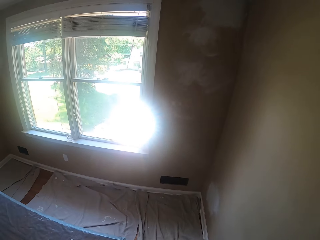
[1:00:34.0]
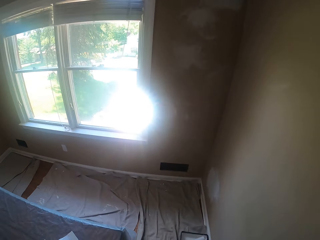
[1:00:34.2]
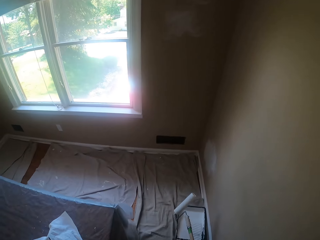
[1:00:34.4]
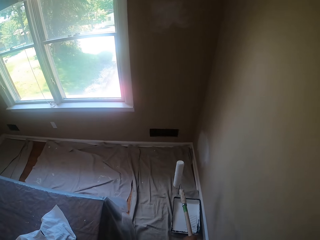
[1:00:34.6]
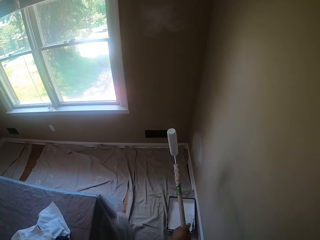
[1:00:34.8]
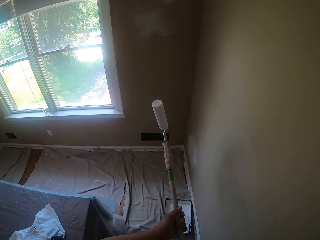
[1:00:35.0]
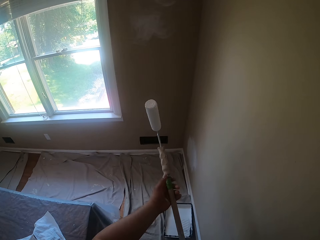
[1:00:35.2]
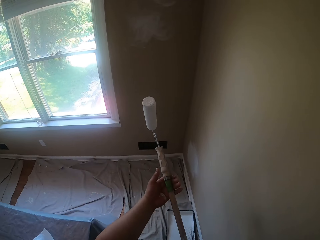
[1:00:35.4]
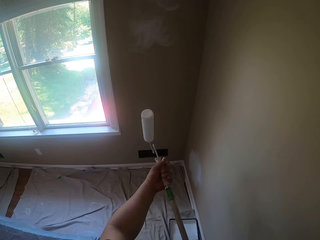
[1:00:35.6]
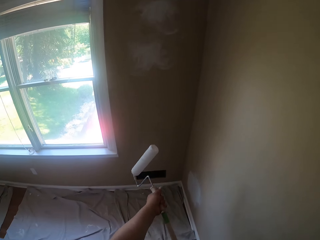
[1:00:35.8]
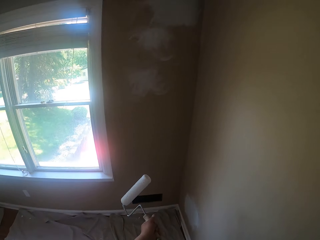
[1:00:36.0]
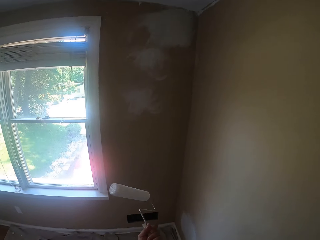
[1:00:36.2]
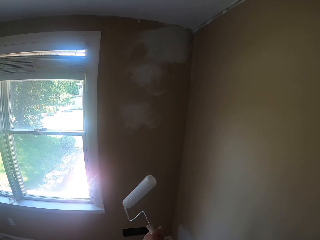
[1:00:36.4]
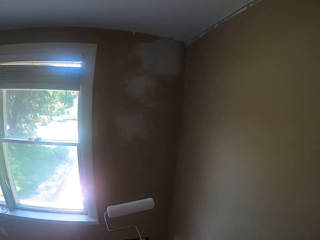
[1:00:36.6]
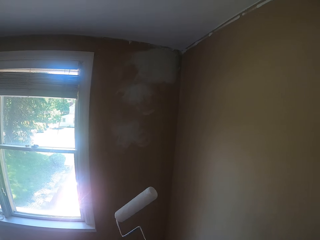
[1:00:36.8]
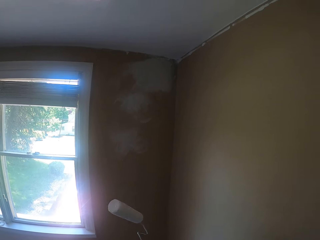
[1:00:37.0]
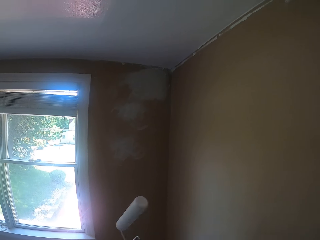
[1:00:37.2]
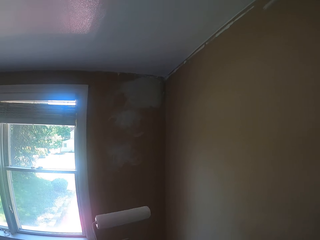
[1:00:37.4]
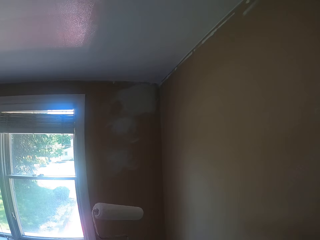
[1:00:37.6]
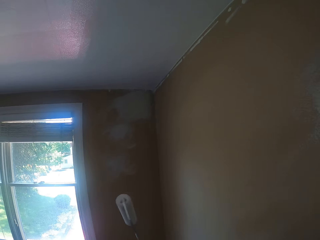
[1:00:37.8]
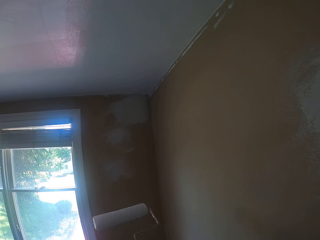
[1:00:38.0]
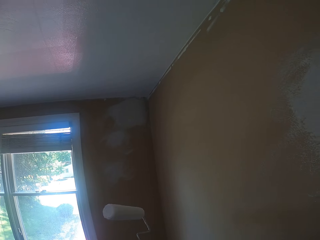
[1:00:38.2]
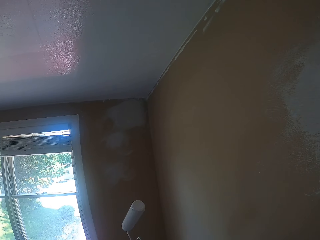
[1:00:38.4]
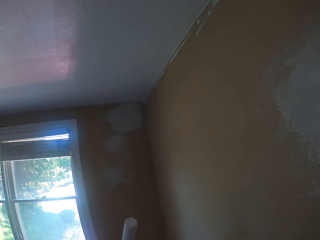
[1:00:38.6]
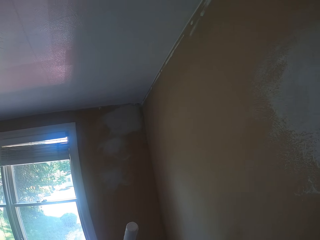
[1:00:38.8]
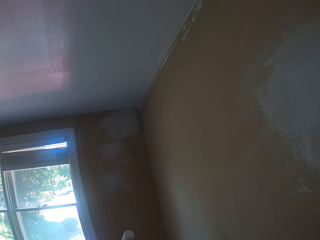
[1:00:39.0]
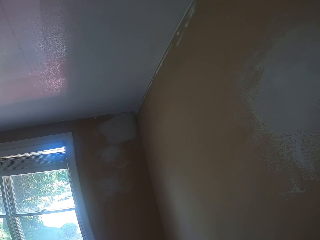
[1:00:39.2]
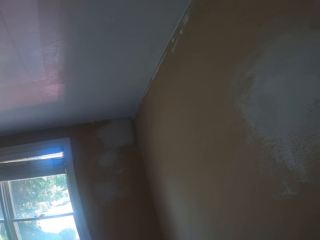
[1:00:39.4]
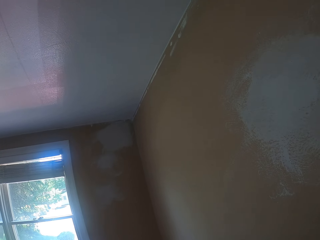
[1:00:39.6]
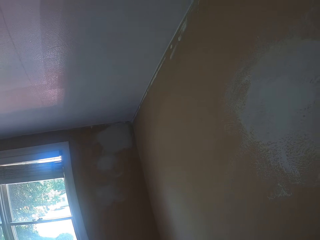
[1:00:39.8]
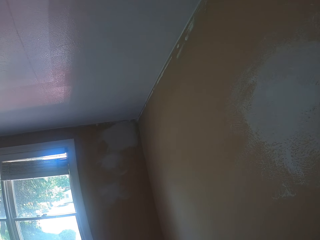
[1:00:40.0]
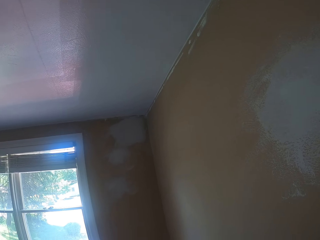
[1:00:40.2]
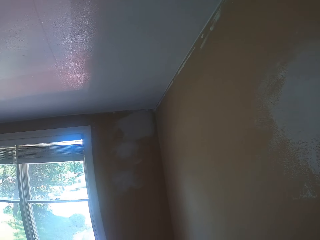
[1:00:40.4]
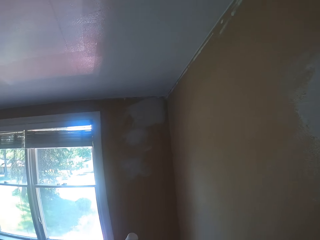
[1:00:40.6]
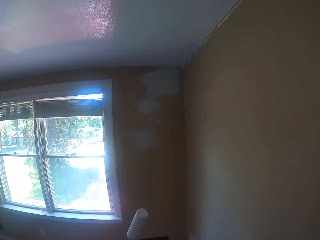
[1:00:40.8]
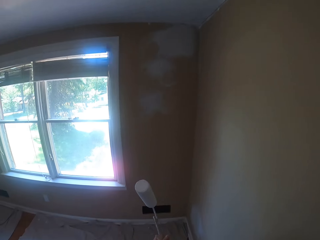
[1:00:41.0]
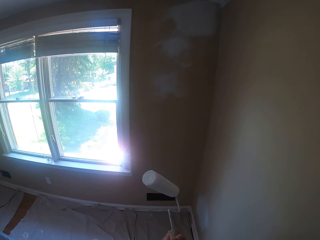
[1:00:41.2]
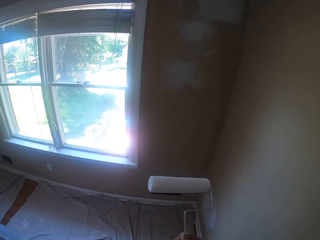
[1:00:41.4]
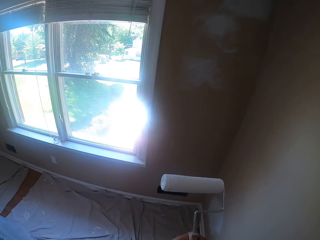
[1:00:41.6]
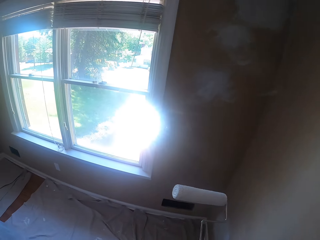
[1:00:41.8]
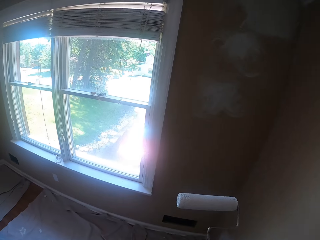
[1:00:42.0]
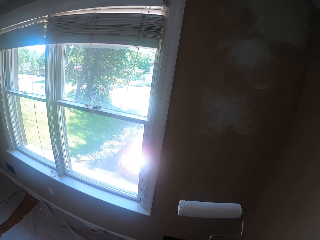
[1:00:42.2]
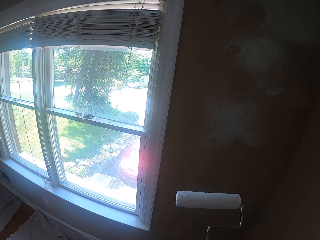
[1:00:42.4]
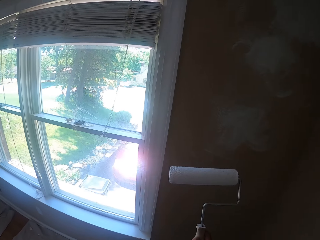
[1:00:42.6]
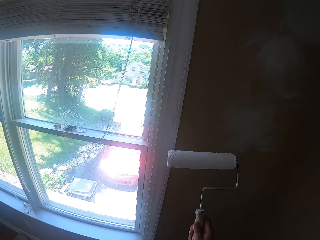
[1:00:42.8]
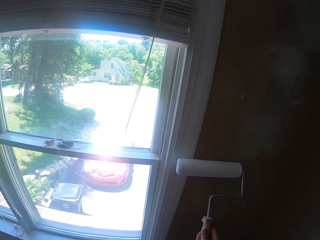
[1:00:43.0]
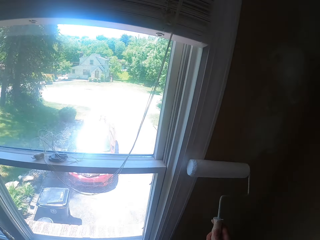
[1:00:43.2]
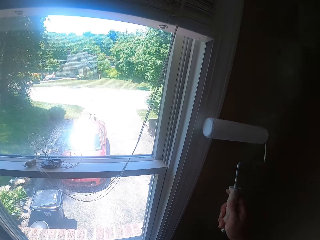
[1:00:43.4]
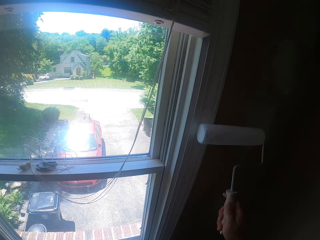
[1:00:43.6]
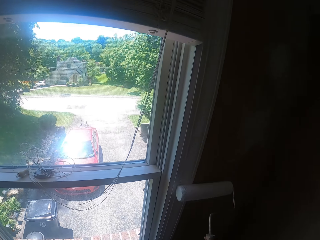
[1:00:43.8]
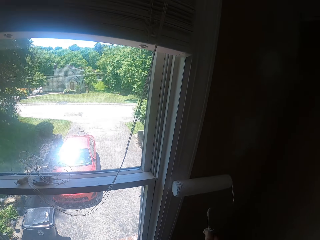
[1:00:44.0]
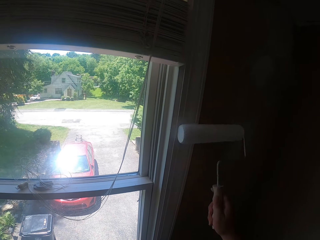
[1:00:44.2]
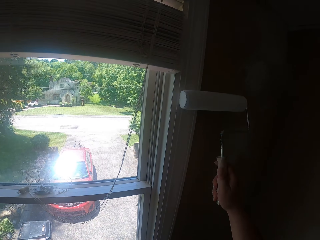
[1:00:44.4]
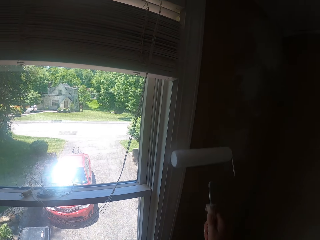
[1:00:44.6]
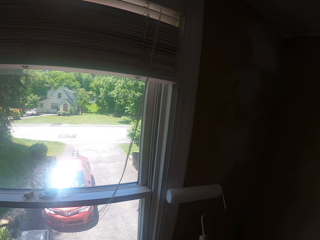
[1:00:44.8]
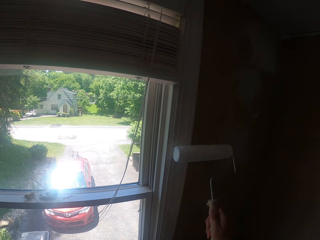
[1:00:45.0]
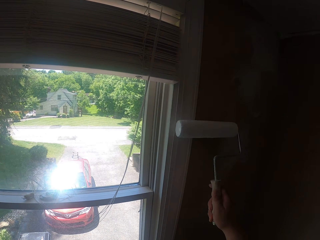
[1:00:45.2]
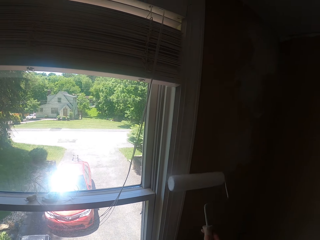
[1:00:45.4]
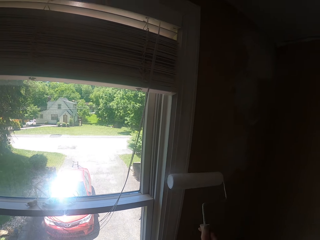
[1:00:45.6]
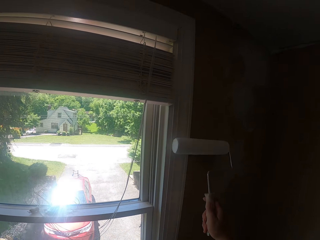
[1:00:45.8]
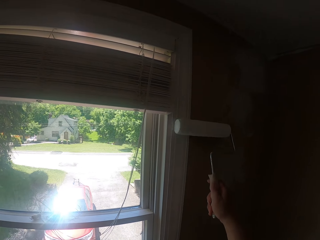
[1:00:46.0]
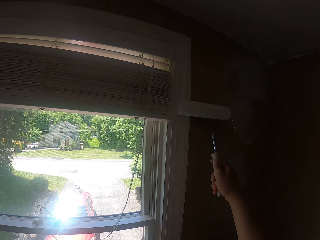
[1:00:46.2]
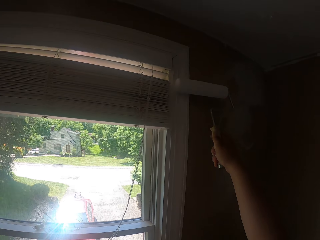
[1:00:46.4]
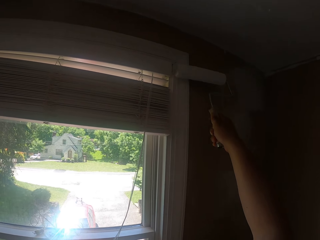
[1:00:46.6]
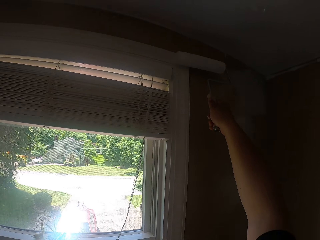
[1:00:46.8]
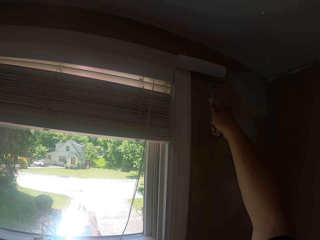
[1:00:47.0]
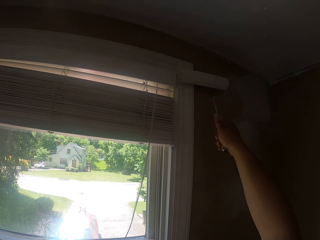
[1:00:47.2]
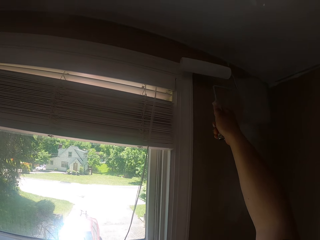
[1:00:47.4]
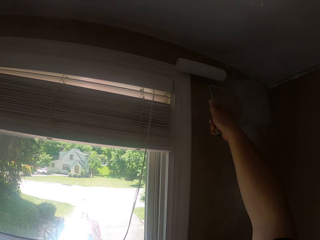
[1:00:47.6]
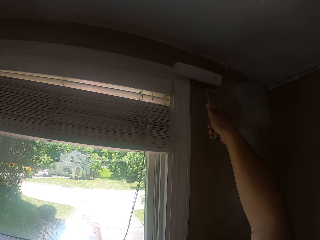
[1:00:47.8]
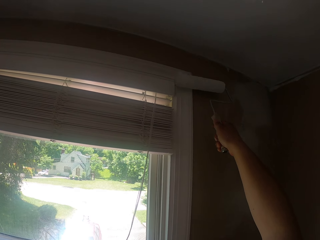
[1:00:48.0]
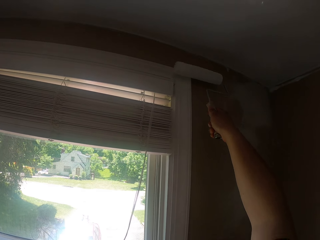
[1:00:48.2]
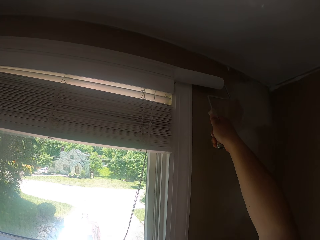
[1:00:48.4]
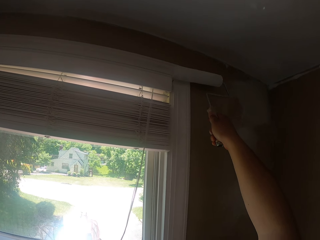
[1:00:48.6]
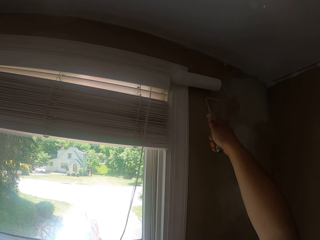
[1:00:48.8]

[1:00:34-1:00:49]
The camera wearer lifts up the paint roller from the white paint with his hands. He removes a wooden handle from the paint roller with his hands. He turns the paint roller. He turns the paint roller again. He moves towards a window with the paint roller. He paints the window white with the paint roller. He paints the window casing.

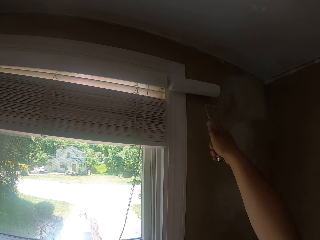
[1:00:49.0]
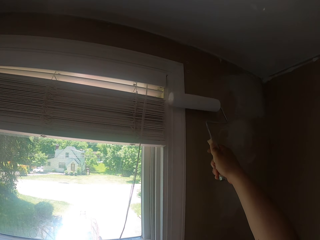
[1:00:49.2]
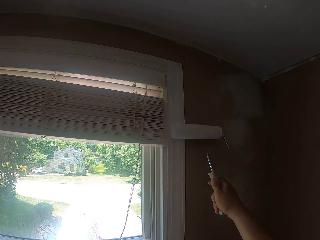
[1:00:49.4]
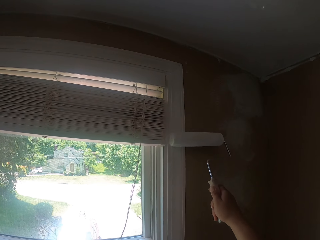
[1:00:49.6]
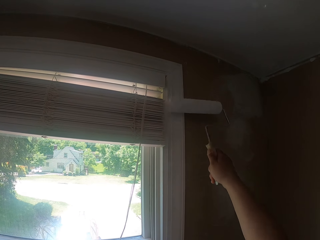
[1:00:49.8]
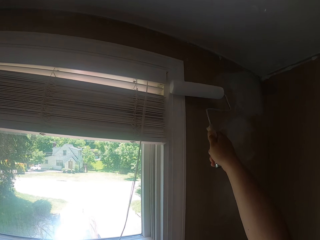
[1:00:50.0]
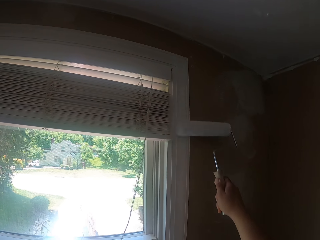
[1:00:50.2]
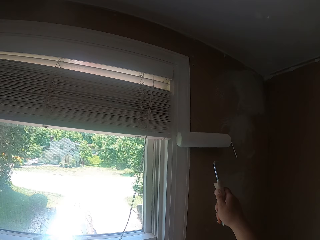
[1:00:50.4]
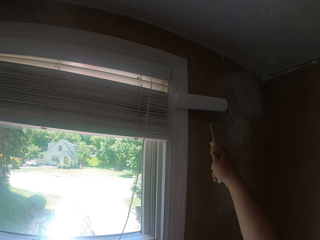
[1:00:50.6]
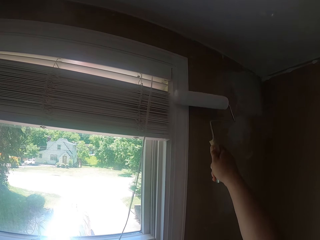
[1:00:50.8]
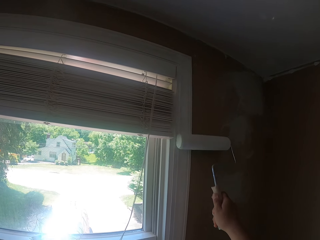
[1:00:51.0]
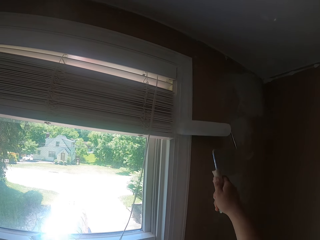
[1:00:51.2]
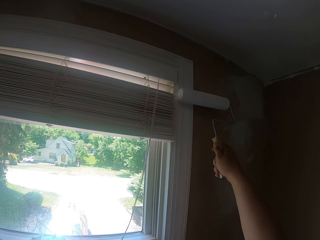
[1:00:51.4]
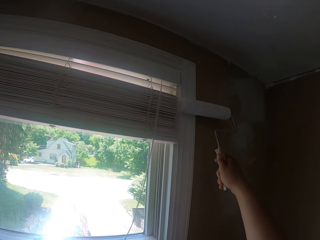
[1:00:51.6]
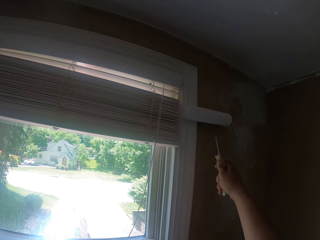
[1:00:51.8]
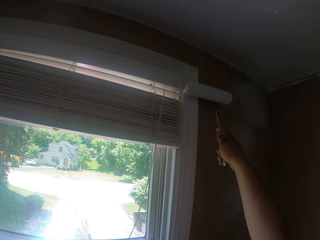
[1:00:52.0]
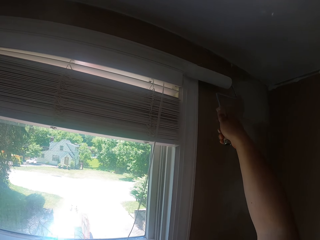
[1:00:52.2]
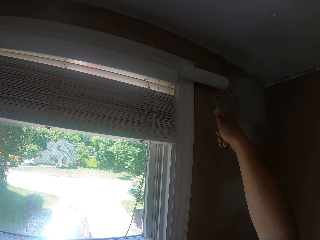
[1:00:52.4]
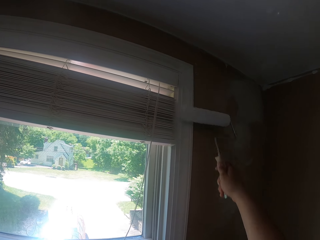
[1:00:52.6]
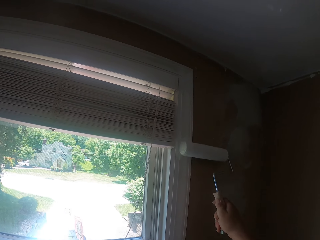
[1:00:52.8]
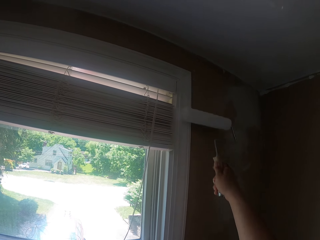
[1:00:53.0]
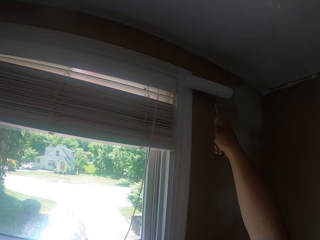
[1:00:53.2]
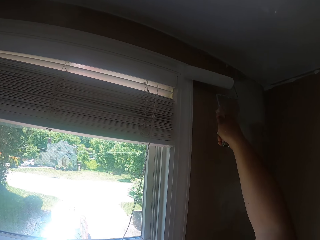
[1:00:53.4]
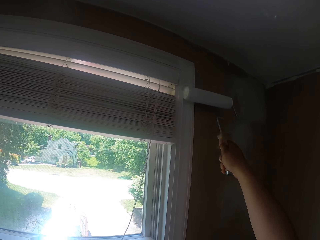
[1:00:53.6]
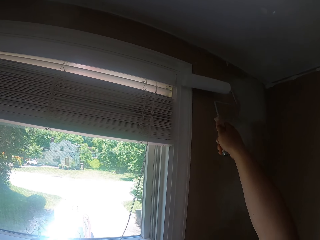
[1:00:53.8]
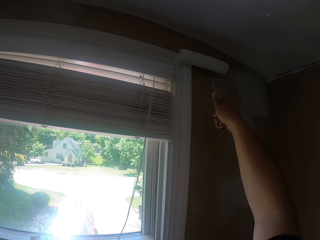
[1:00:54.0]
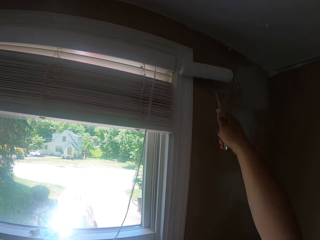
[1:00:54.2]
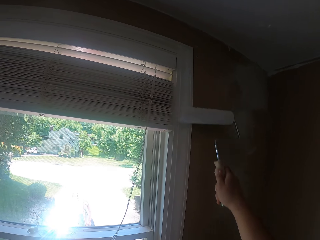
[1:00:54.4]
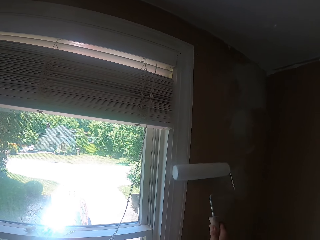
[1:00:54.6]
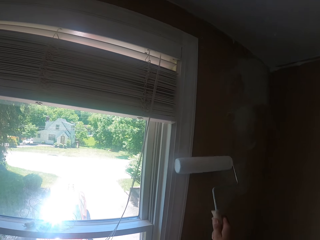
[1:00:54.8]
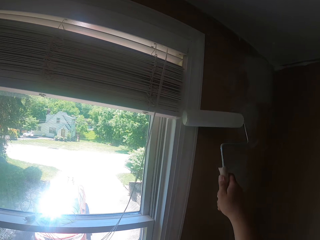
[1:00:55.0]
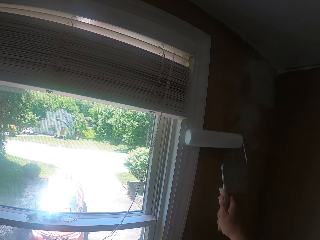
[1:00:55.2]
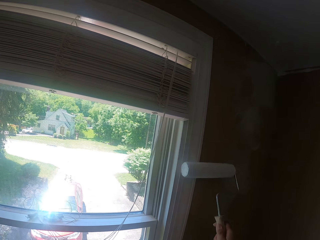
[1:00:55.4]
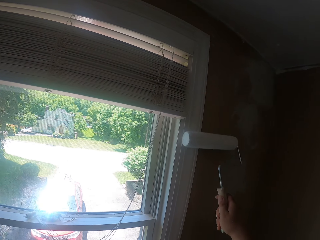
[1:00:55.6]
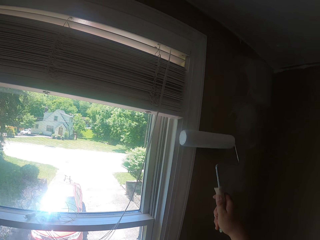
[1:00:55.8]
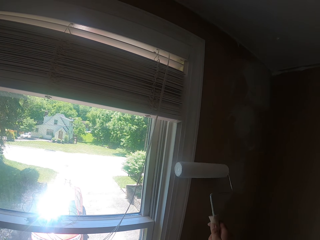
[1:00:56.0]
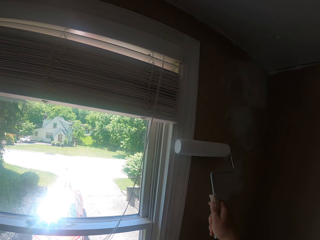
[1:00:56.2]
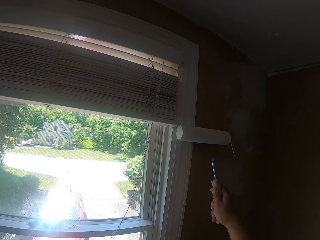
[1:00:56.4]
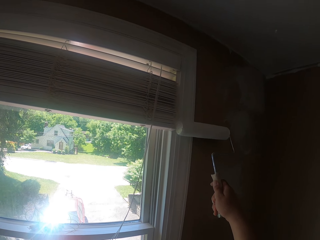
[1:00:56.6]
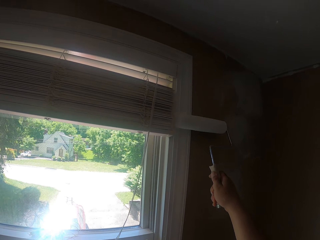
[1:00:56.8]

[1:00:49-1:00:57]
The camera wearer paints the window casing repeatedly.
